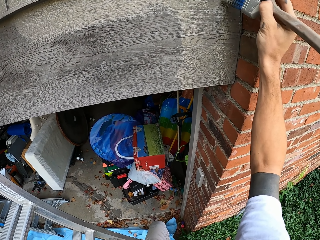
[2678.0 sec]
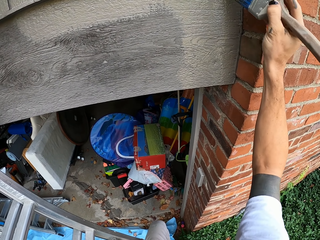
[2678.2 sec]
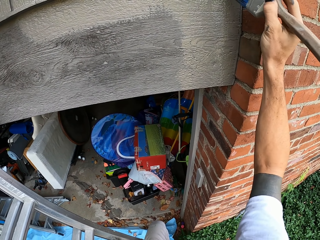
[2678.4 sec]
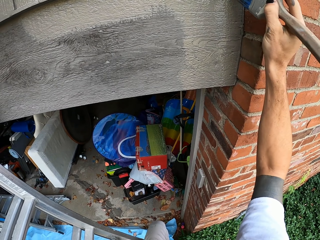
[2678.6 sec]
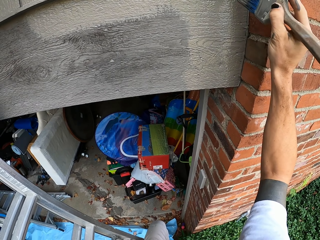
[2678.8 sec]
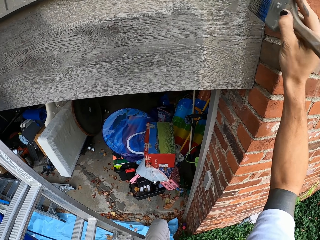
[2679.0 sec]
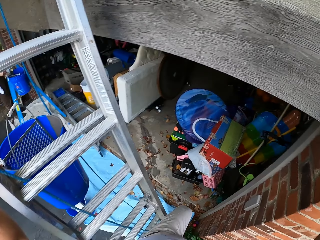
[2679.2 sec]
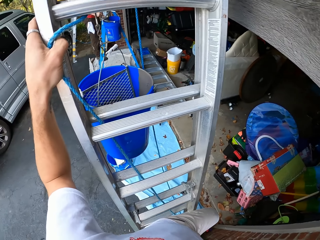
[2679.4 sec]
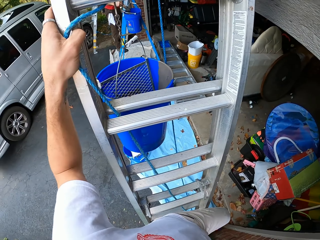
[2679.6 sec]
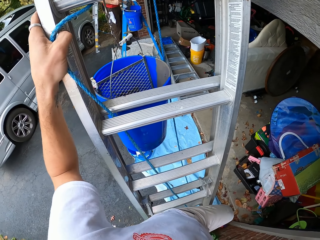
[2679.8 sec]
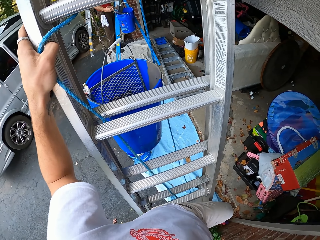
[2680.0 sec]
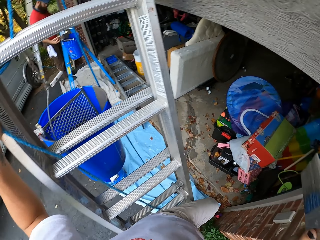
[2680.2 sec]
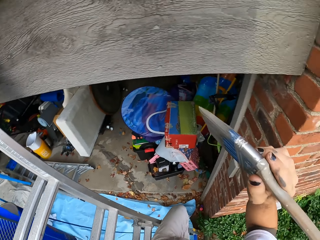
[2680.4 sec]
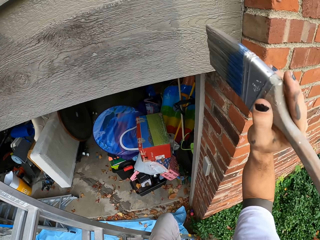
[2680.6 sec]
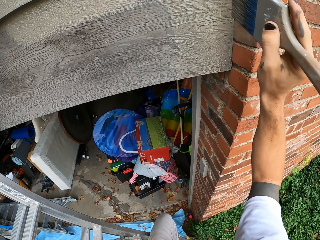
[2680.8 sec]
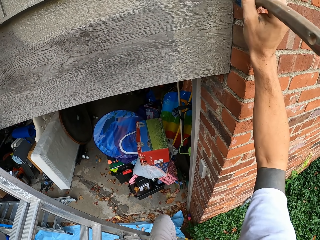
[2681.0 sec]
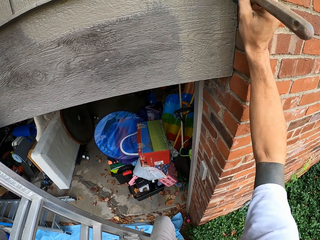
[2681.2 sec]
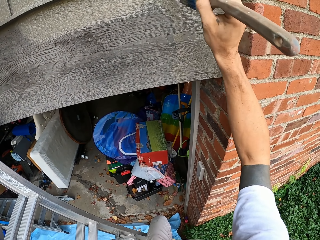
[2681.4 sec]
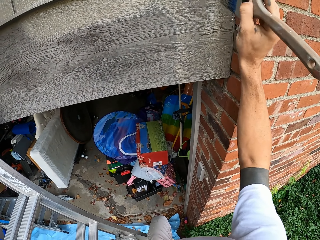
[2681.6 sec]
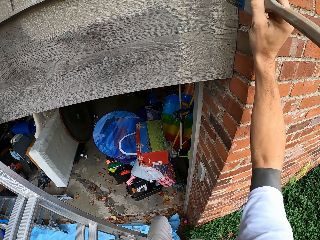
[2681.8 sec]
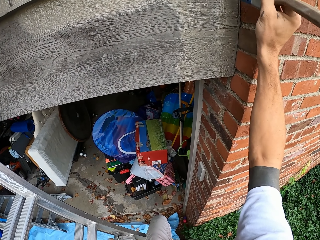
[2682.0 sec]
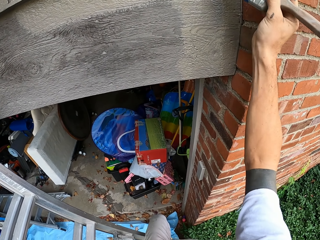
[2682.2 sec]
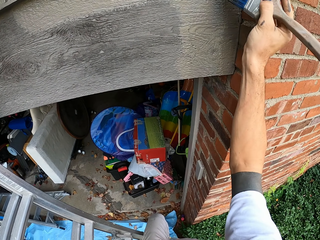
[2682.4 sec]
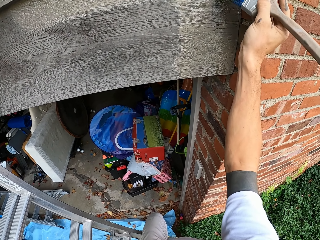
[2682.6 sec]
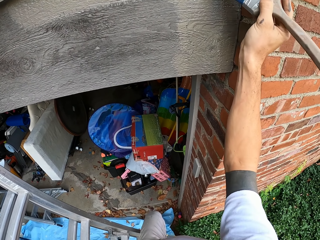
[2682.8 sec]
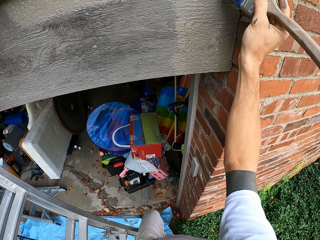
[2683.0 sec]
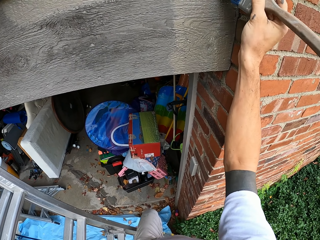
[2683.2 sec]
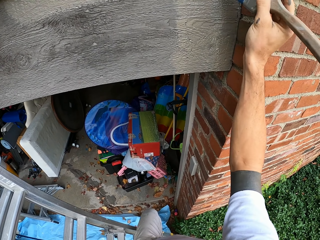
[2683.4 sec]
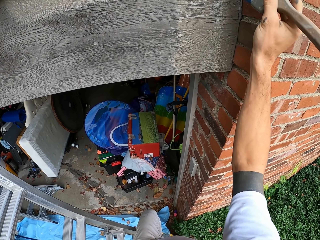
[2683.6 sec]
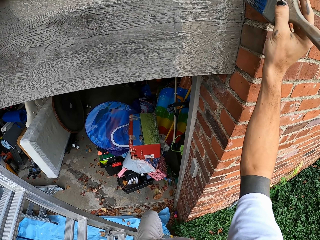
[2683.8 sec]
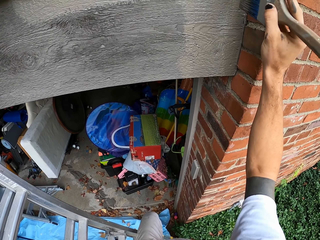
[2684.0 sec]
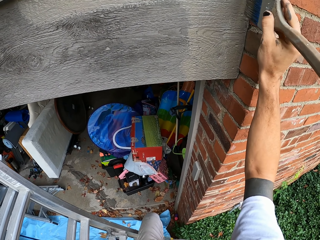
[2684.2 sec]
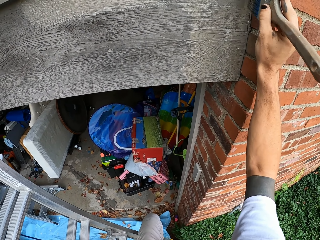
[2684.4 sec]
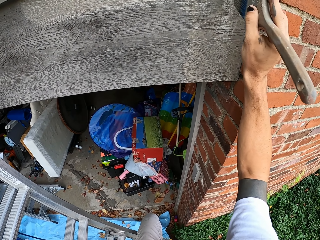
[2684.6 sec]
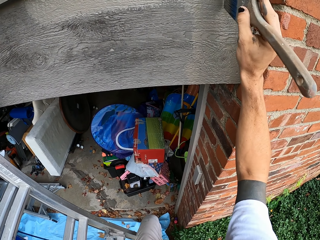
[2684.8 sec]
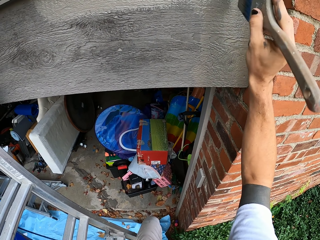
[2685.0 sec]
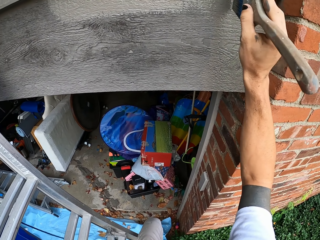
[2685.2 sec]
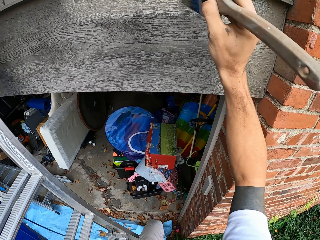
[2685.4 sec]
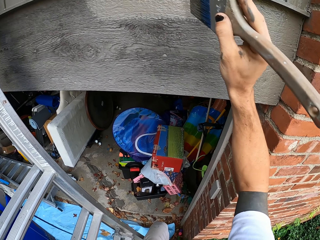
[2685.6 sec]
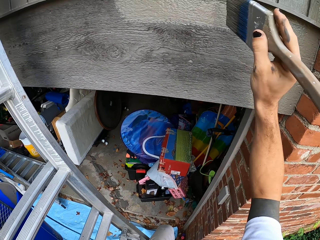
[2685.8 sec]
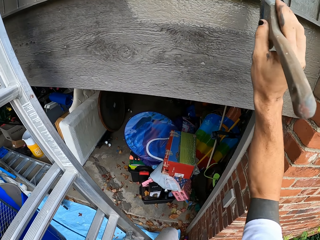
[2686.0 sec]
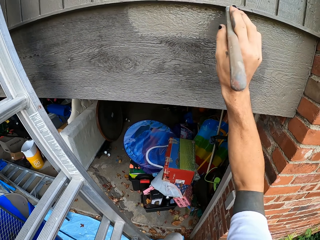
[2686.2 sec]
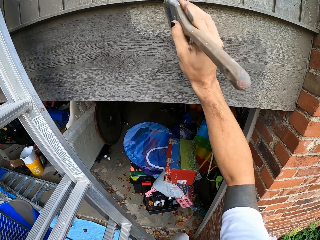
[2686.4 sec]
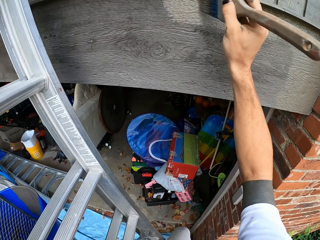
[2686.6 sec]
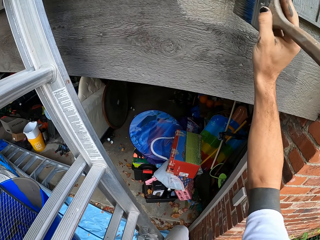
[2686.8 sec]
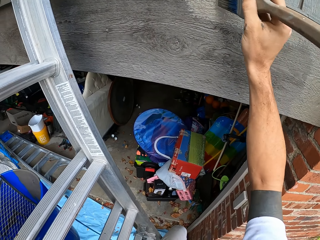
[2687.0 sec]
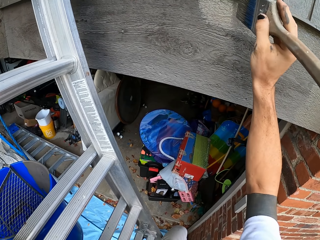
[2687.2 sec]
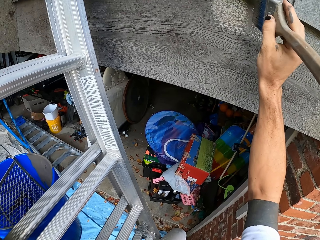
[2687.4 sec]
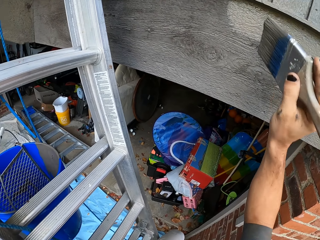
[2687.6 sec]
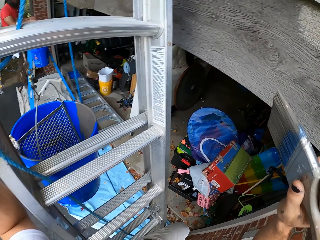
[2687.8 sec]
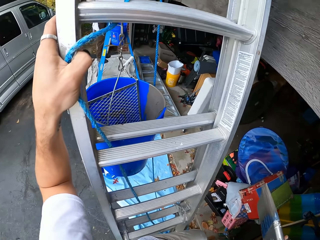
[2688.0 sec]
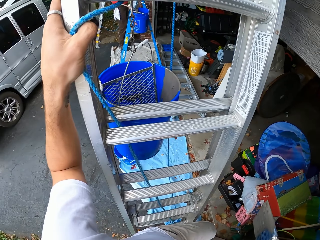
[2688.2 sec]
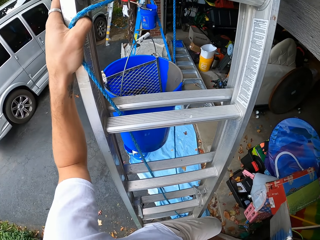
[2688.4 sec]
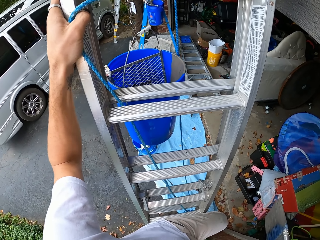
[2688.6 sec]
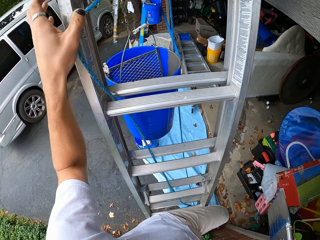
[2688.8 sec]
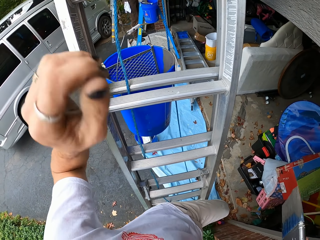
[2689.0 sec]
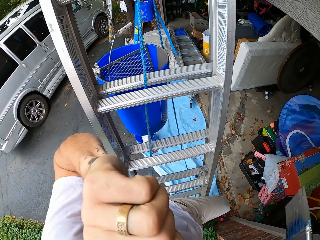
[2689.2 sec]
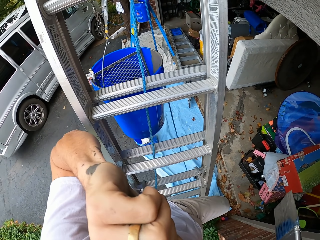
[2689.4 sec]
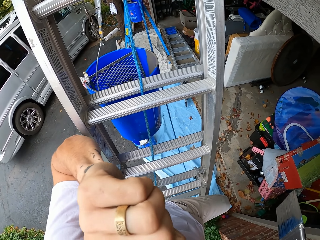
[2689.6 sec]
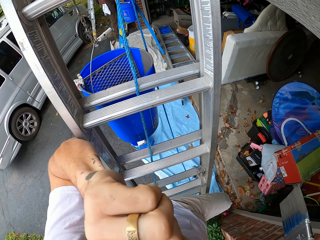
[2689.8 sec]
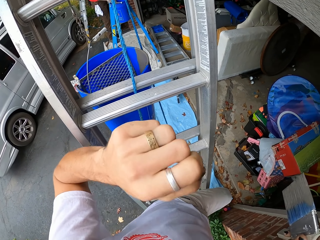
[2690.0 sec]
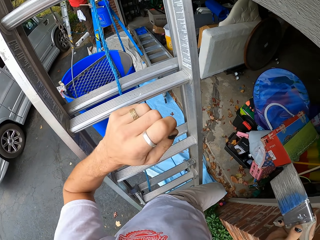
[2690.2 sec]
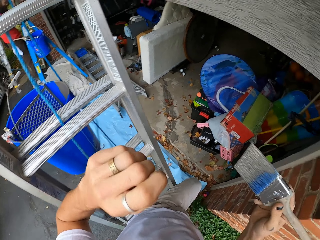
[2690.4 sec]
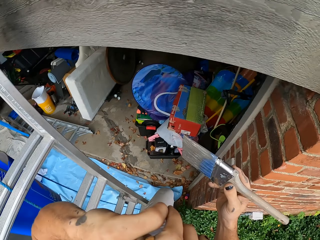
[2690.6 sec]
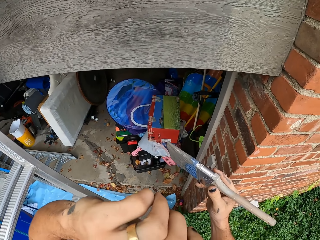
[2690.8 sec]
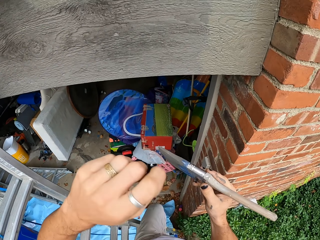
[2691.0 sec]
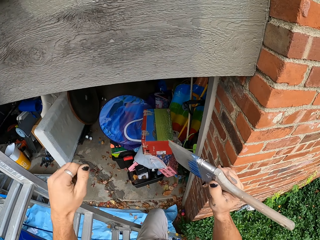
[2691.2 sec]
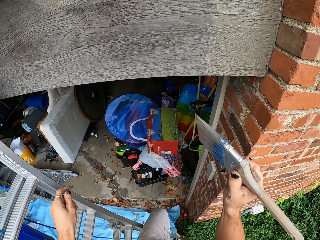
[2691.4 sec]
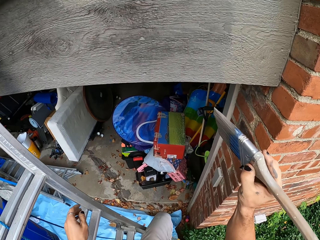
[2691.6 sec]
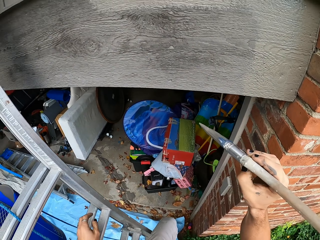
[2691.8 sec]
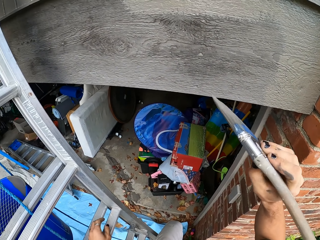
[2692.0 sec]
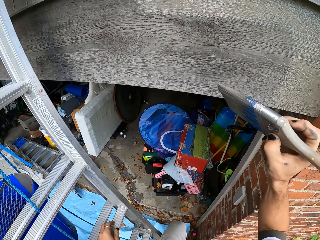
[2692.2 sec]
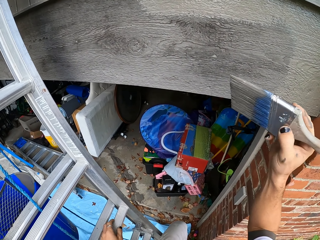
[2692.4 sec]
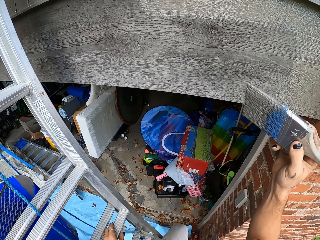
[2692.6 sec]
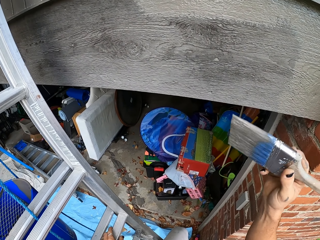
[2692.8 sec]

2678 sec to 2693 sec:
The camera wearer looks around. They paint the wall. They look around.

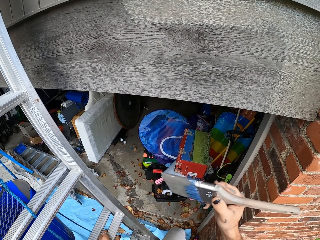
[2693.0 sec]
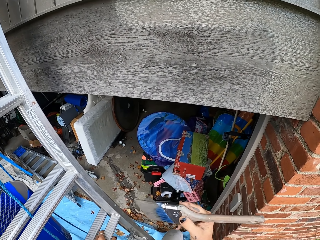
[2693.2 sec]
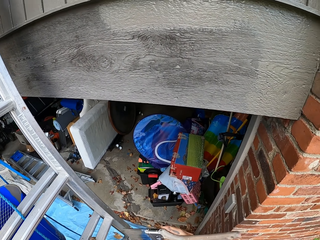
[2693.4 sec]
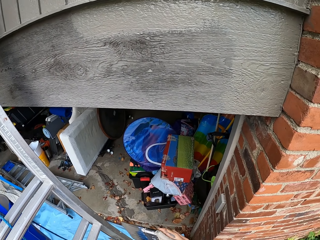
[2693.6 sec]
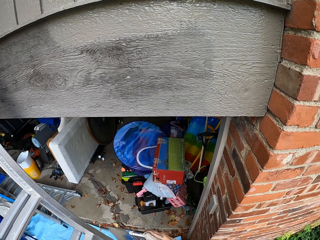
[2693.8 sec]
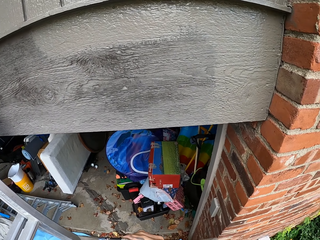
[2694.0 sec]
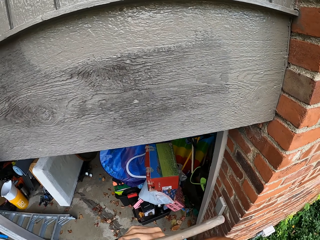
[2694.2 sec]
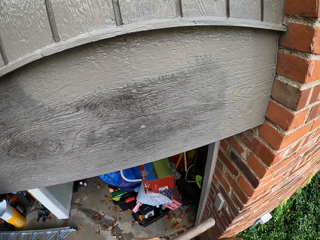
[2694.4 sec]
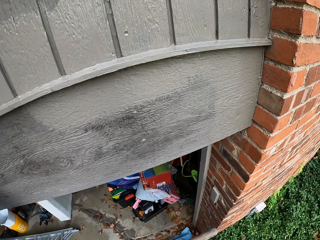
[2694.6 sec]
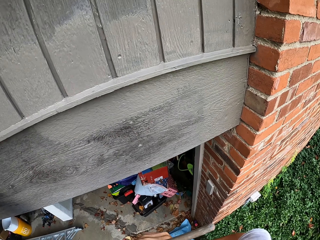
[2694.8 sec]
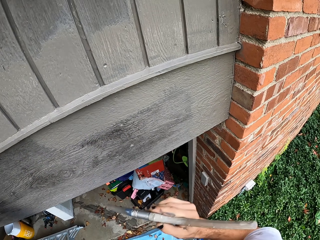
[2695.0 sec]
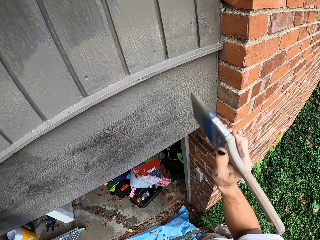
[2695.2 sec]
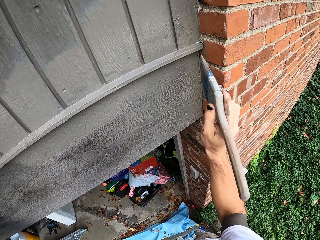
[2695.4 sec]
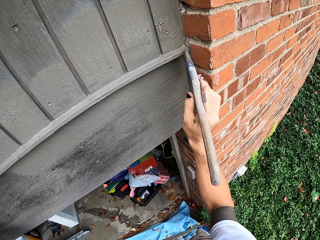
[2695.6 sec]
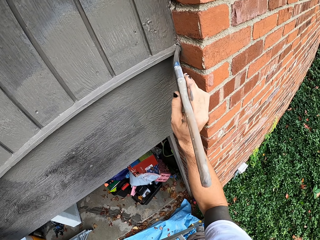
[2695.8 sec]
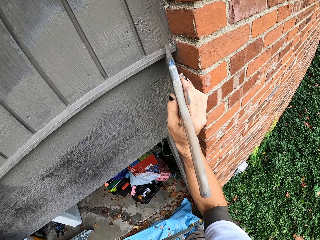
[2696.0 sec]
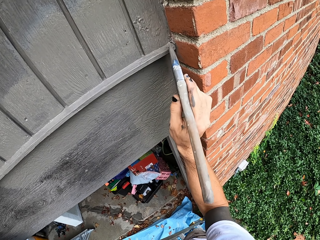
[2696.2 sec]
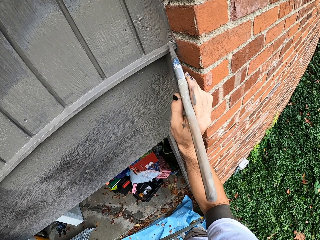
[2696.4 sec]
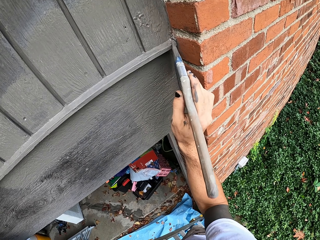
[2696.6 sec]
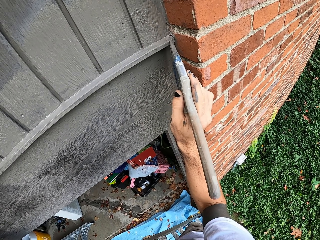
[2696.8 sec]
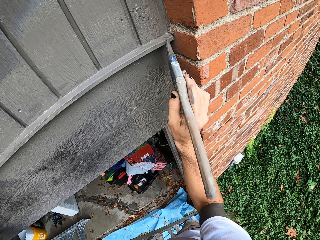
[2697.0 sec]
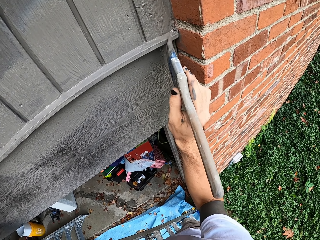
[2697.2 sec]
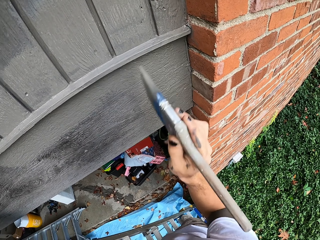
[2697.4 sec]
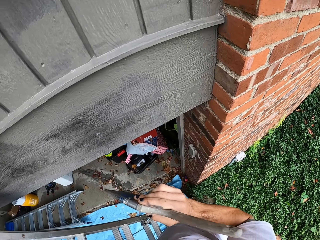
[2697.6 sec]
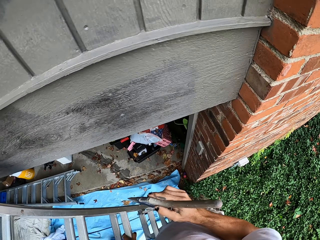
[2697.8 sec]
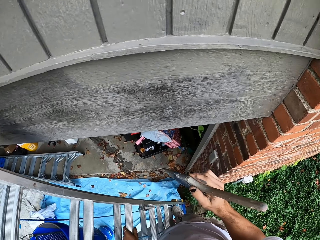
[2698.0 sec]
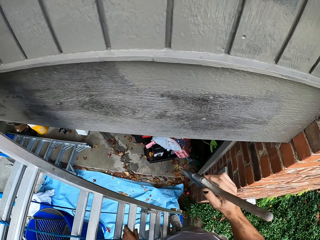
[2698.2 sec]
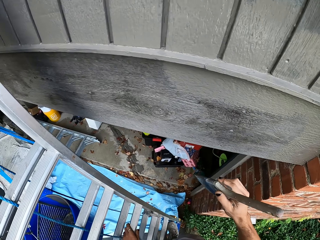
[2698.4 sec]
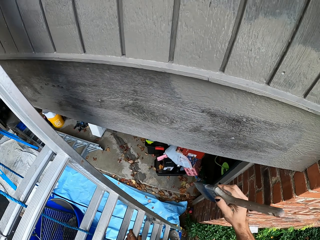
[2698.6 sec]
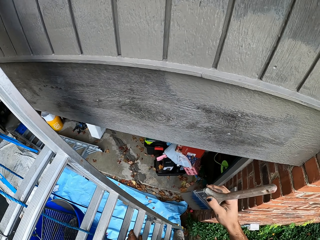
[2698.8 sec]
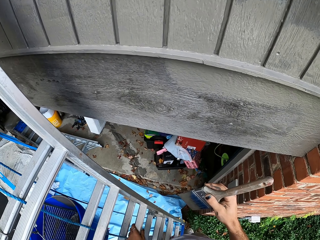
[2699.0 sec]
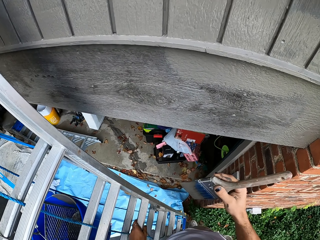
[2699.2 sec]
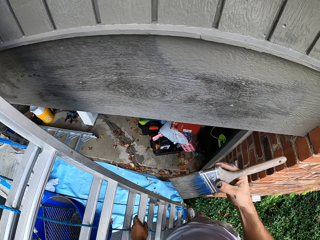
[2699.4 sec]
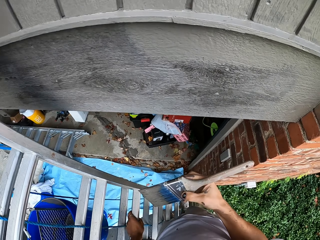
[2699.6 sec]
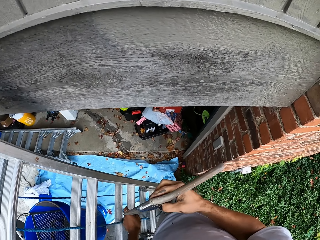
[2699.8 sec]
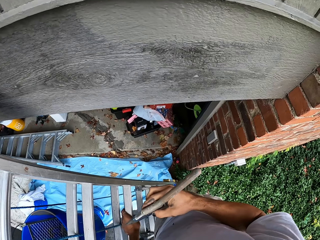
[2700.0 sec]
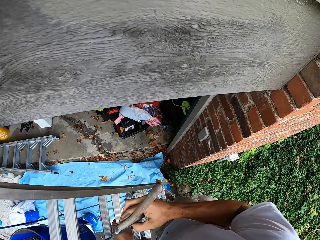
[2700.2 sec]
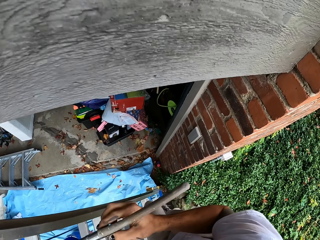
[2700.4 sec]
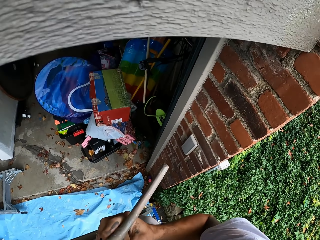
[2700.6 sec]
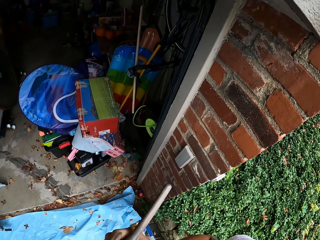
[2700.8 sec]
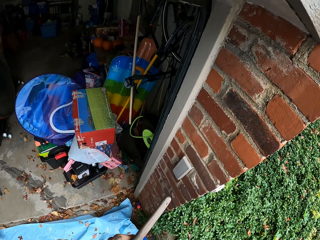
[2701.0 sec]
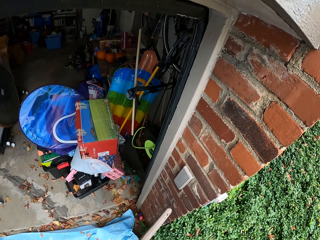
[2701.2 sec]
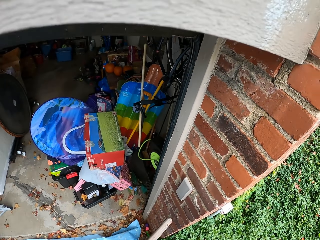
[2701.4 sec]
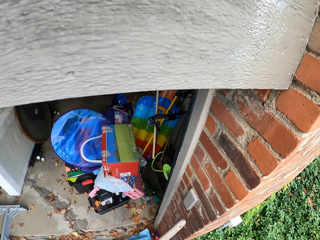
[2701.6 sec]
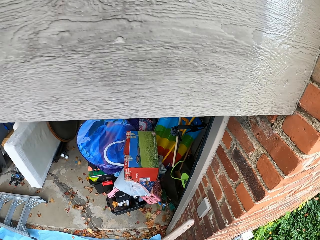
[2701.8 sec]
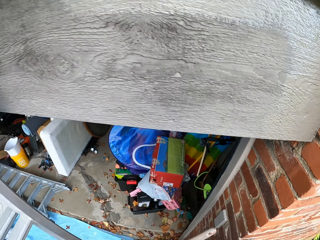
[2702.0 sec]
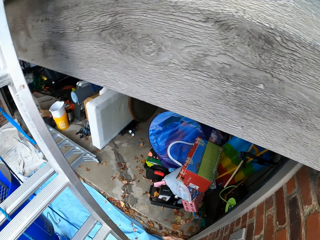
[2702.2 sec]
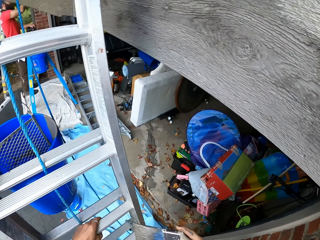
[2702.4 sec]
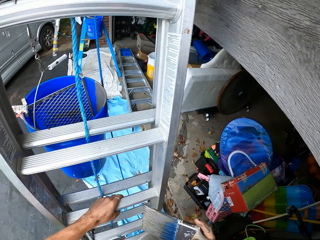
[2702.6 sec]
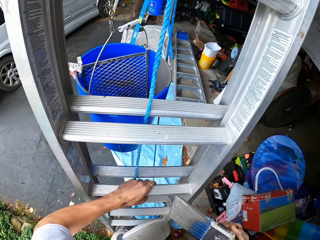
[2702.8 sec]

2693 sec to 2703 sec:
The camera wearer paints the wall. They look around. They stop painting.
